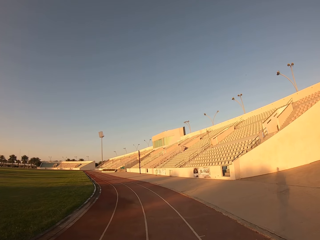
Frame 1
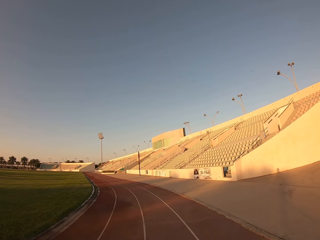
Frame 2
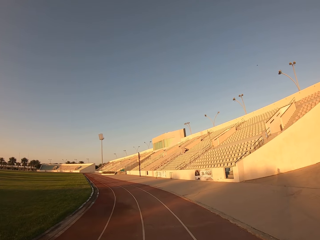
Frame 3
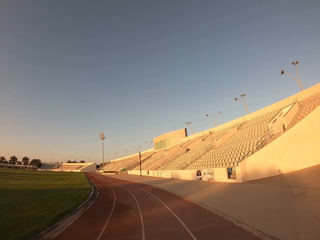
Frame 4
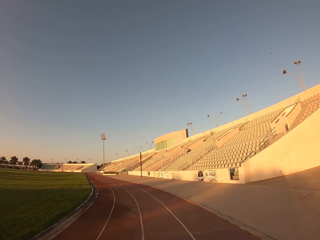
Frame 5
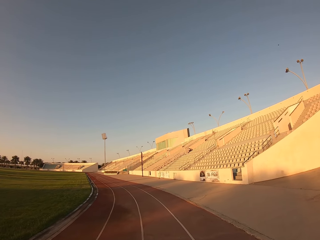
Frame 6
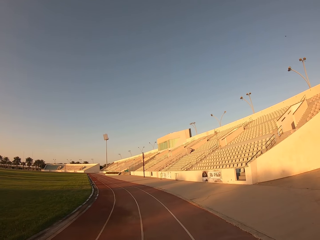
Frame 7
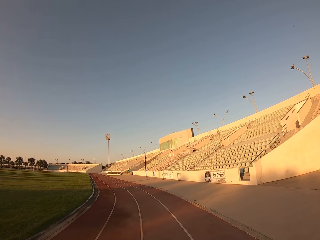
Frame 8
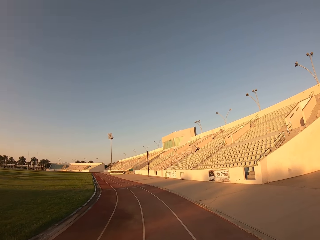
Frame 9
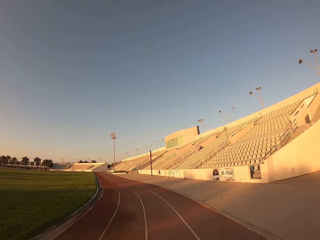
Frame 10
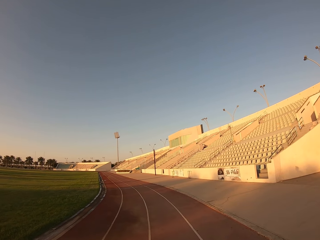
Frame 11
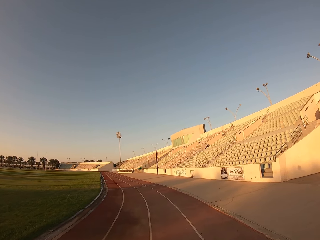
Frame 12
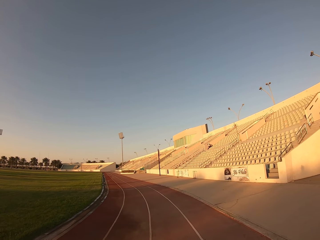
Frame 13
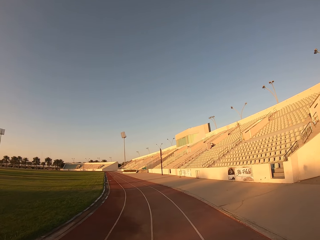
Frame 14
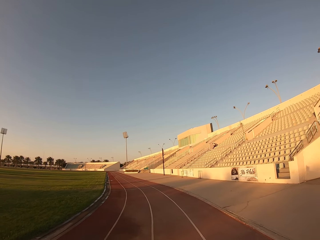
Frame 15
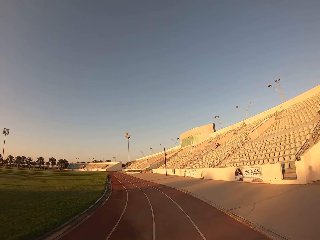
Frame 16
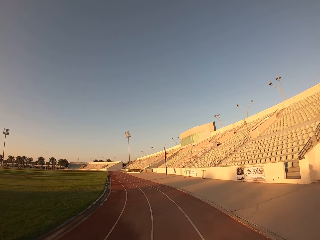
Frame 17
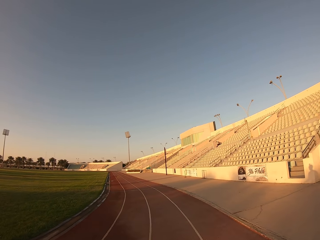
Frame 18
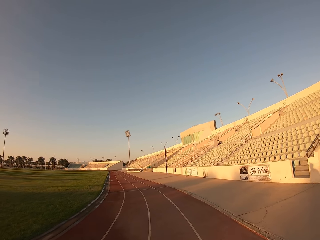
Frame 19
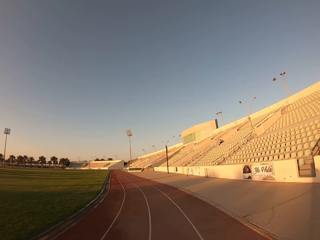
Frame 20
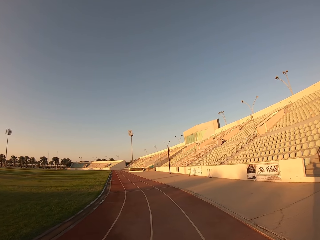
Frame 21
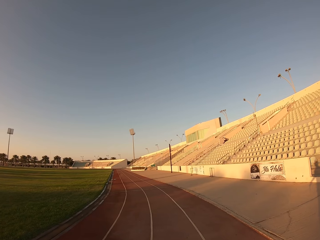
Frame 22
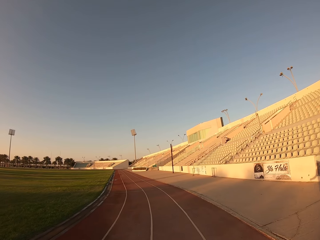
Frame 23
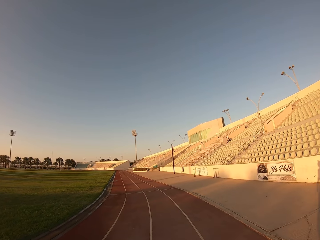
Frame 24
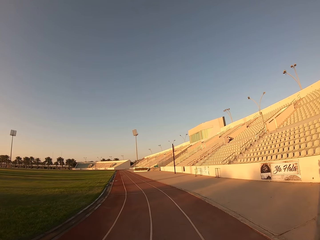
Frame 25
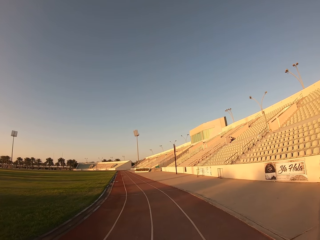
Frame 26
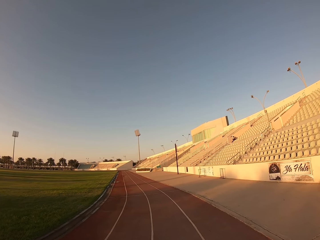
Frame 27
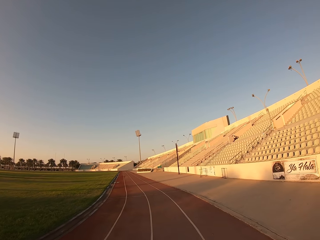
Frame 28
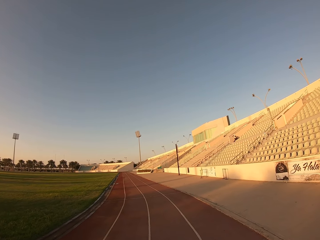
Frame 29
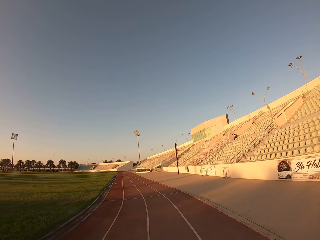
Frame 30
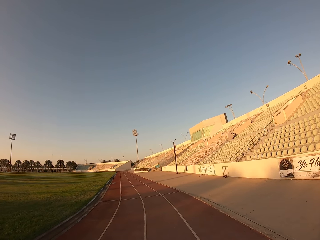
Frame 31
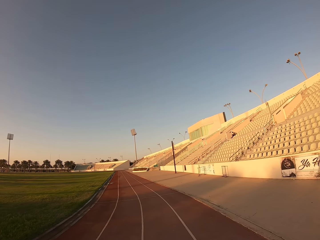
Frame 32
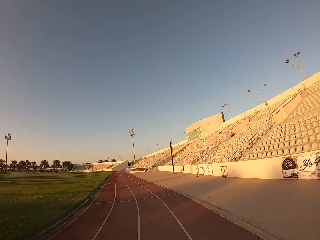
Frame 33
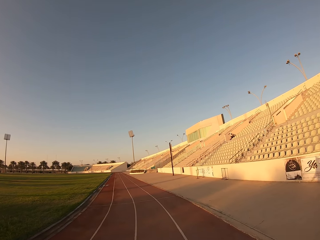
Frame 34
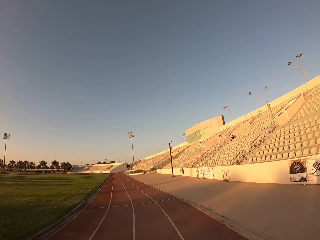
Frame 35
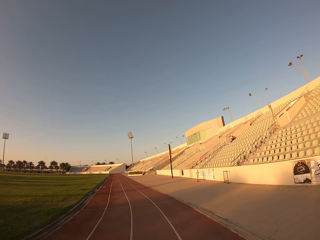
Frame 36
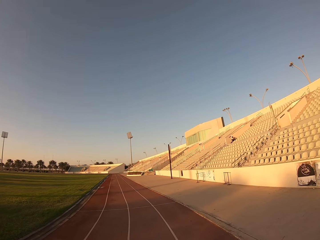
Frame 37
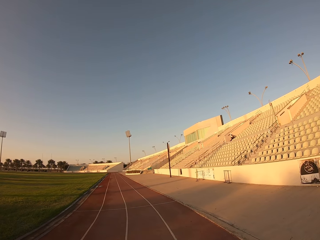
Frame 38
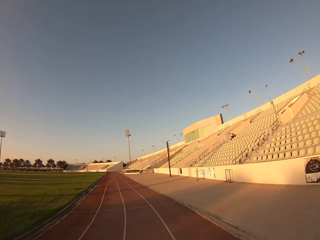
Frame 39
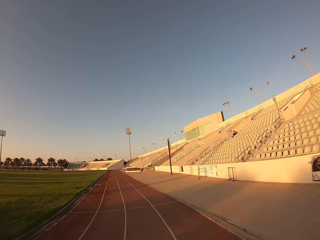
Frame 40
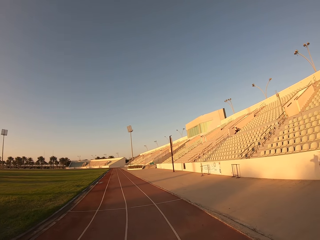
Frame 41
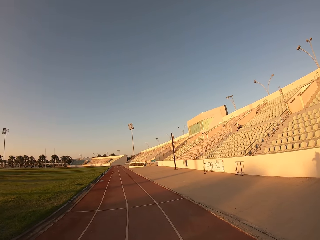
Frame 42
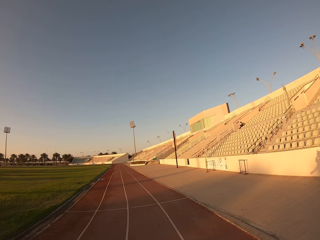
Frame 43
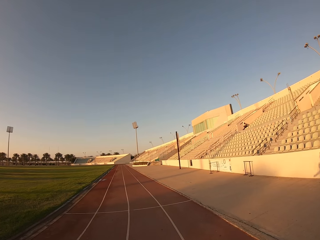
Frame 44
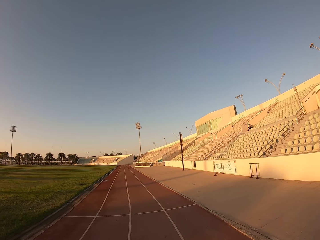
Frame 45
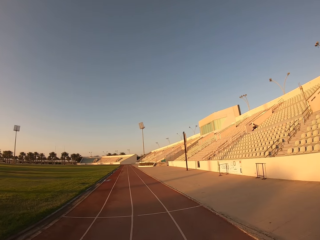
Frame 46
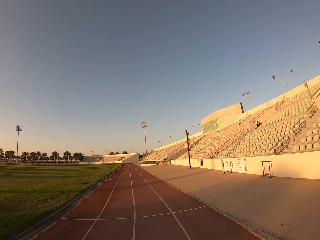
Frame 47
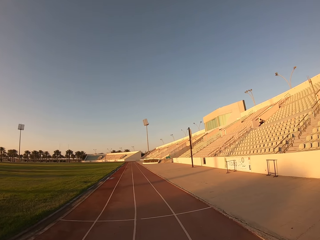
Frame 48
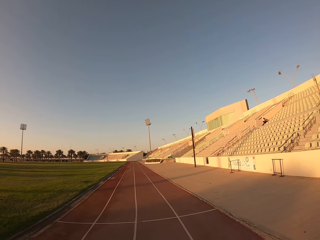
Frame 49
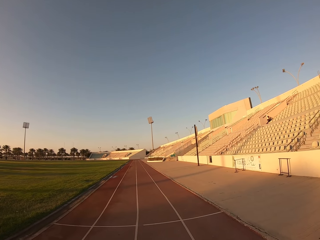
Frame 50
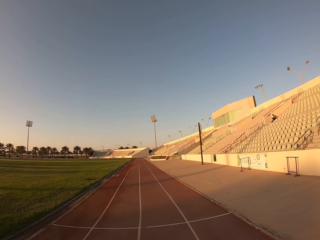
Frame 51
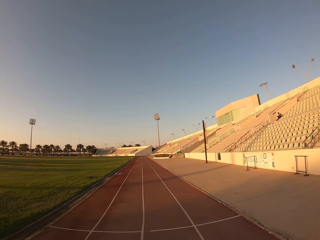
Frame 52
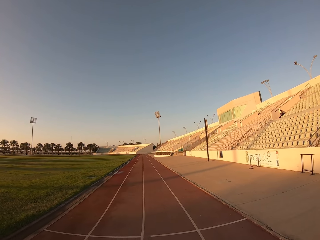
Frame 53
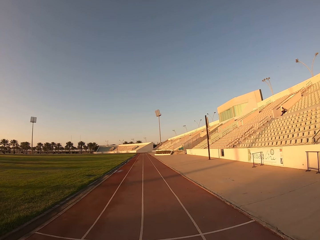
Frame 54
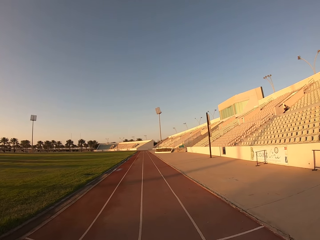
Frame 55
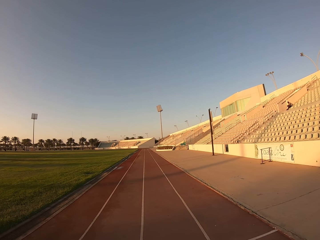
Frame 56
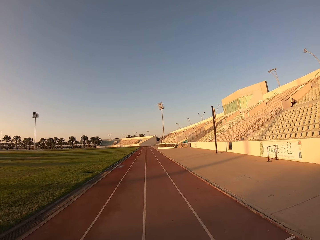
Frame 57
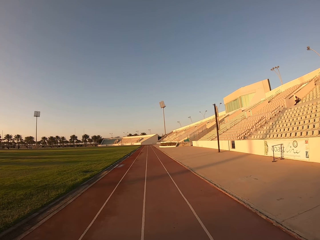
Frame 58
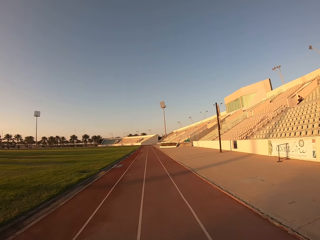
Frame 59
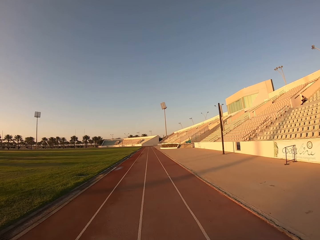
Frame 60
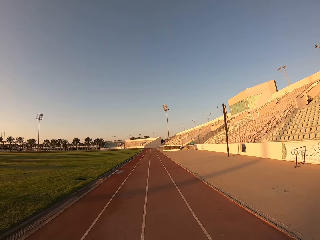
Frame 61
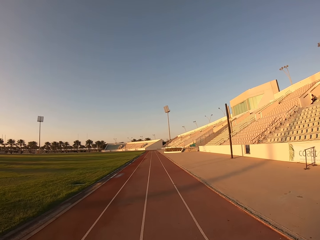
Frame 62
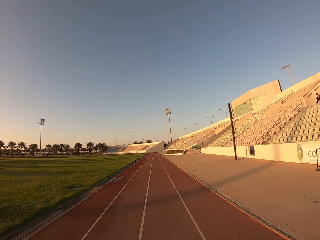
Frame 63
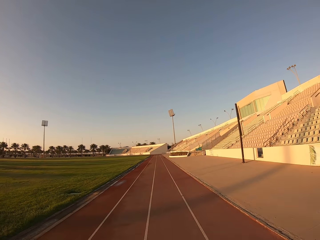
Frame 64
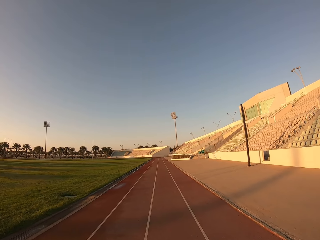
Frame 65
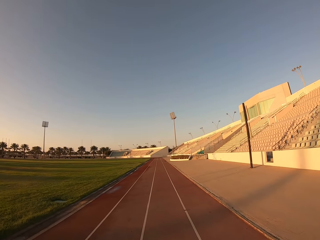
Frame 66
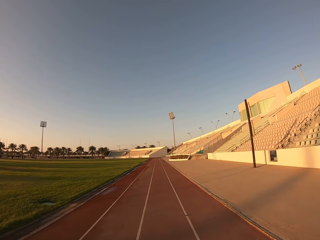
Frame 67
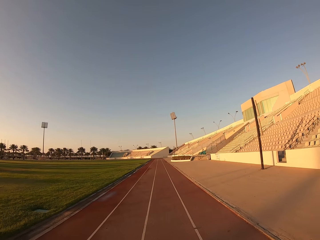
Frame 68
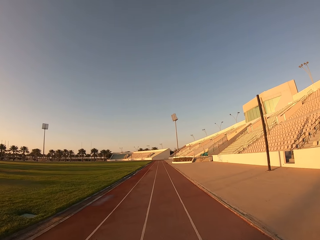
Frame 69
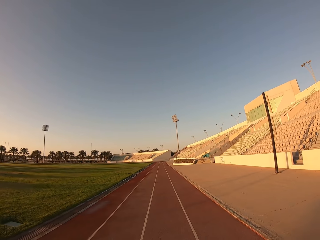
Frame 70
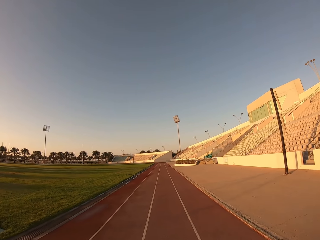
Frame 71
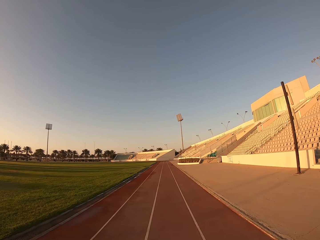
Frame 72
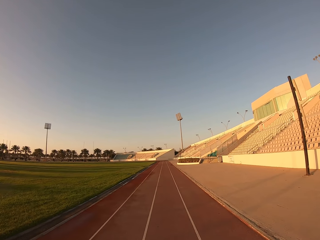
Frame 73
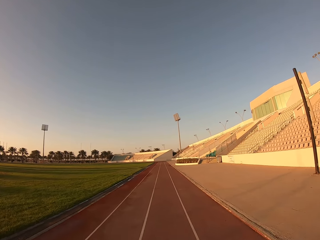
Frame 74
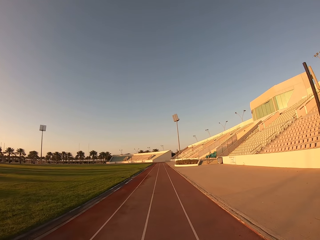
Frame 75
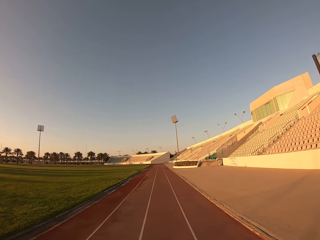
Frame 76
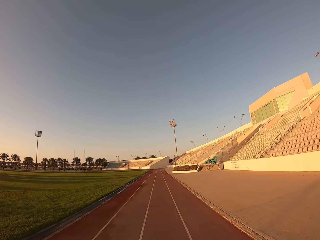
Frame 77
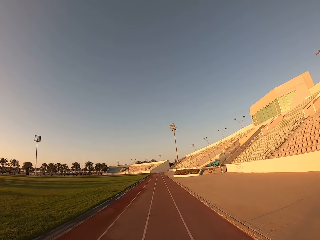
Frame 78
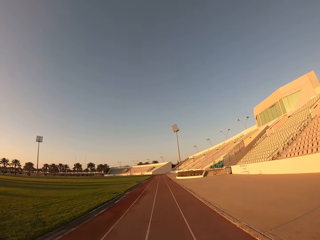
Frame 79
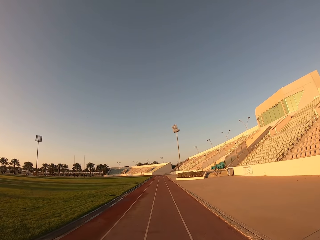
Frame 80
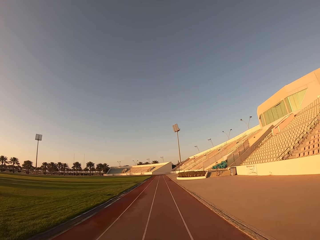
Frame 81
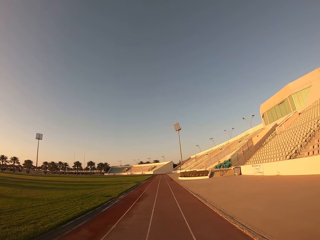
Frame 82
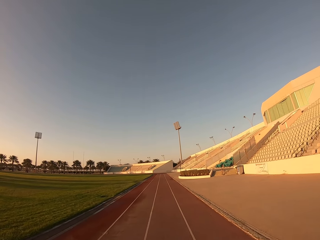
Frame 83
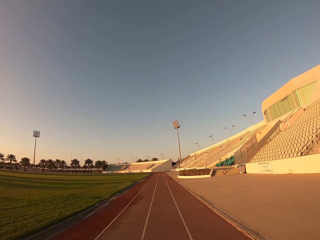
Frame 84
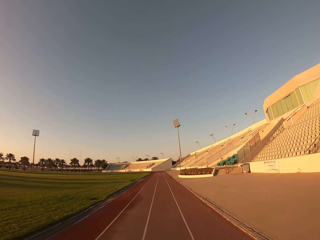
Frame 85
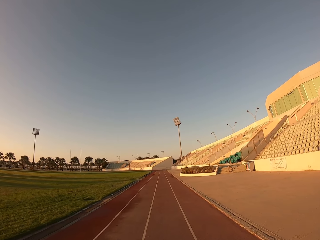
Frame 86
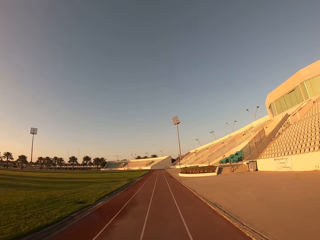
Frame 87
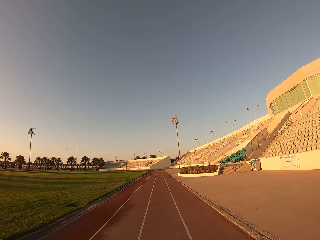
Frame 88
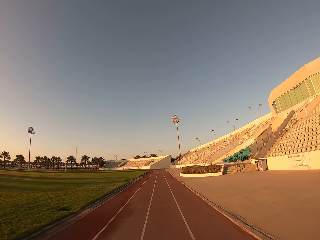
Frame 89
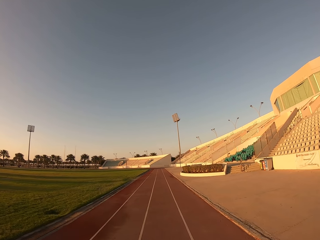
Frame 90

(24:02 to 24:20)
The camera wearer jogs.

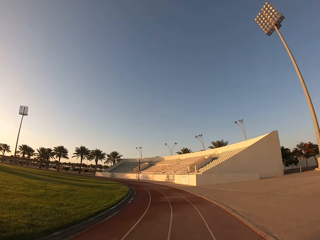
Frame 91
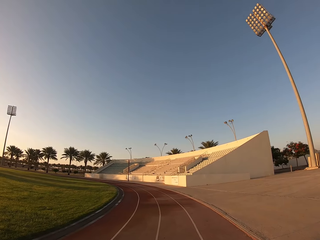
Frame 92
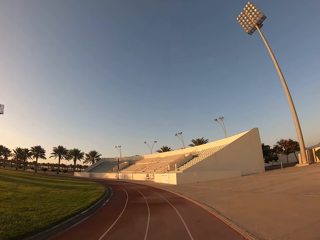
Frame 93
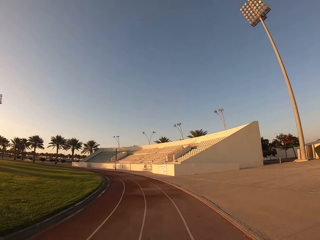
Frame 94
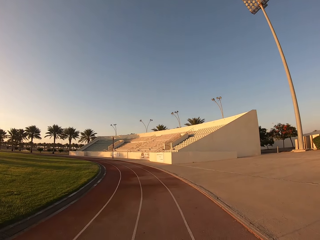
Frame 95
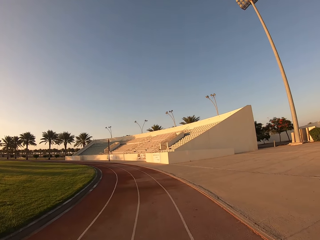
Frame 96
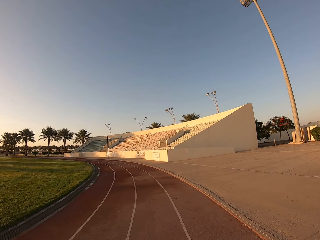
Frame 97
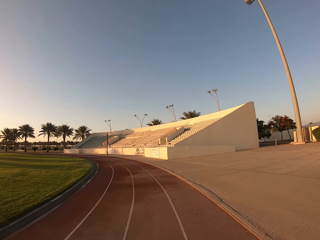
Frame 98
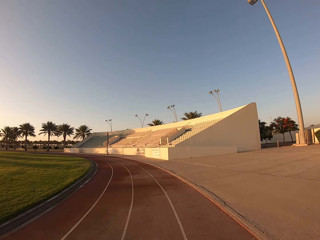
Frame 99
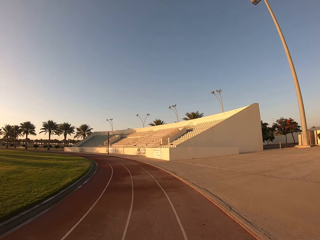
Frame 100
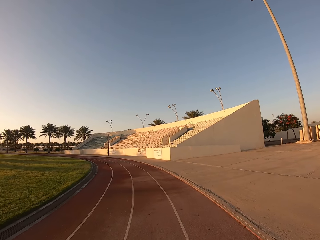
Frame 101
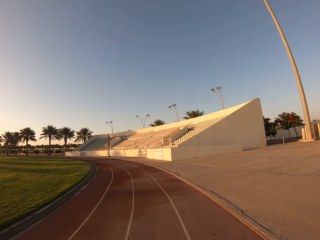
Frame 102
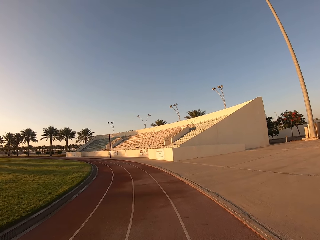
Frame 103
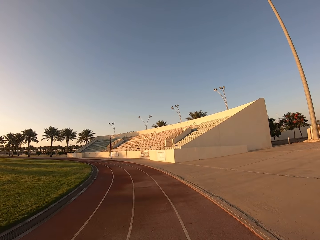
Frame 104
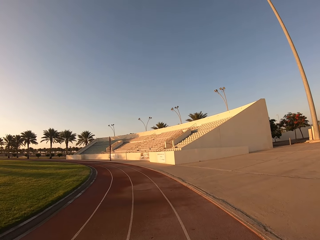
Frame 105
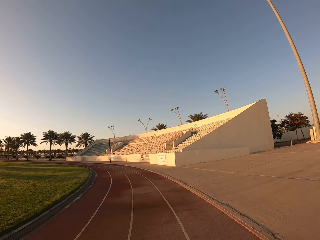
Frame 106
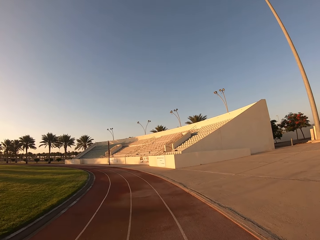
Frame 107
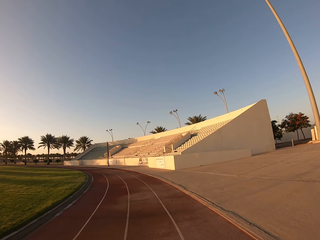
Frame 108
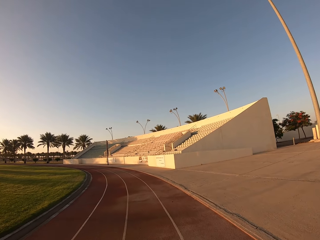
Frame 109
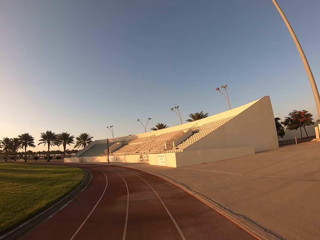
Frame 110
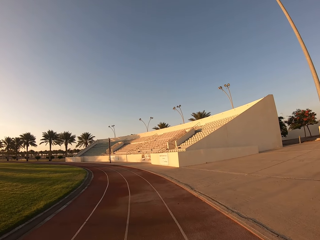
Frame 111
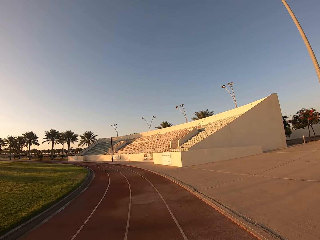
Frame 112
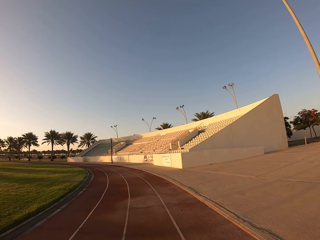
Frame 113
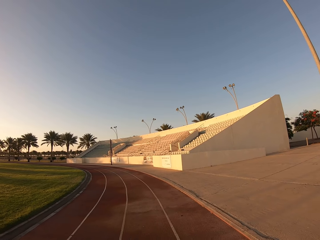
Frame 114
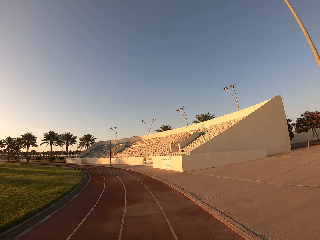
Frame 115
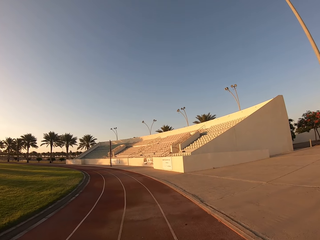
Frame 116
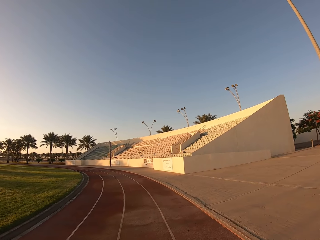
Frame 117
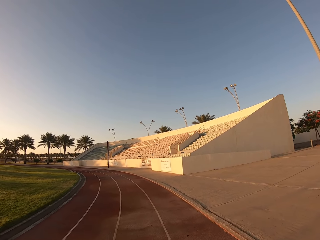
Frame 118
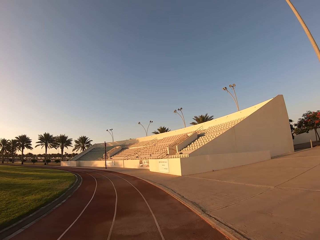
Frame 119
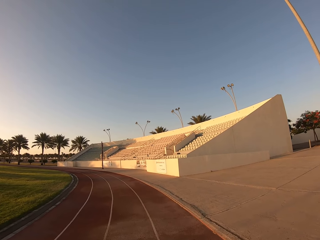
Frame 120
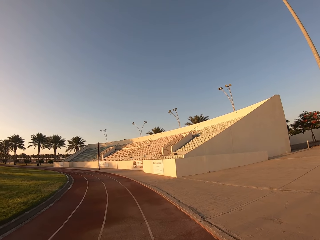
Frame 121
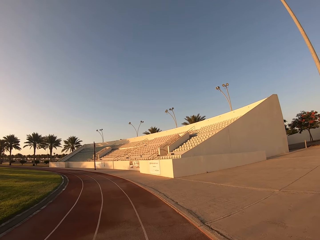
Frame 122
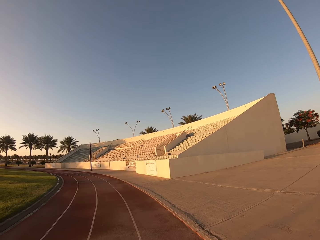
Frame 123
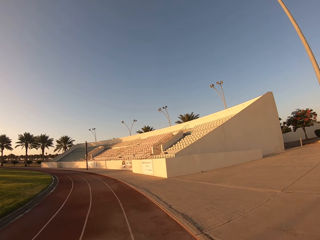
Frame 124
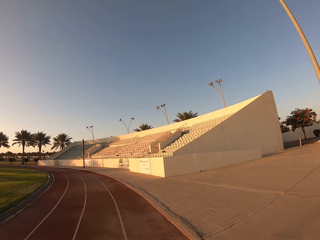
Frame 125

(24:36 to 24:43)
The camera wearer walks. They stop the jog.
